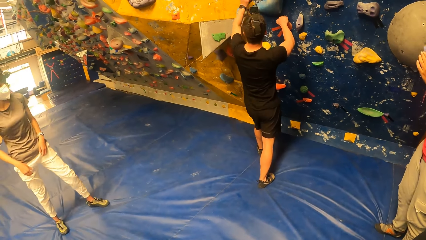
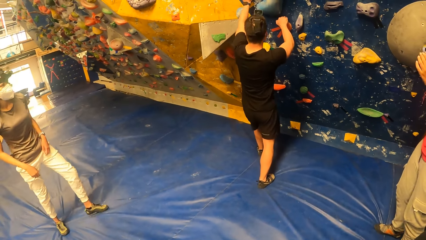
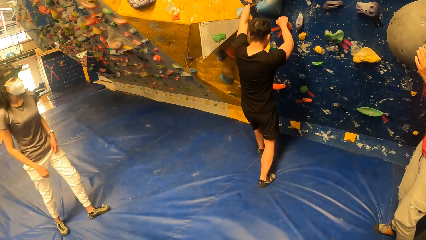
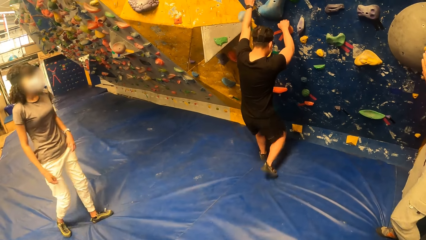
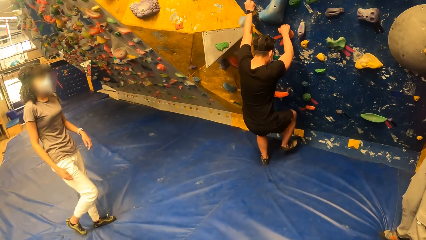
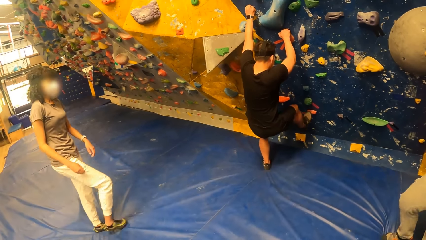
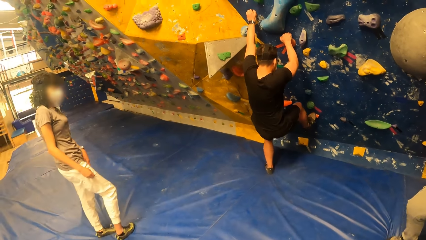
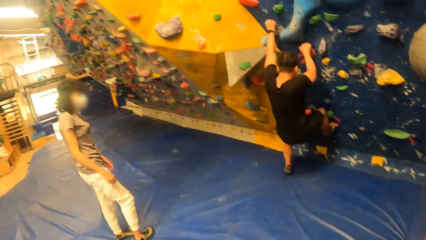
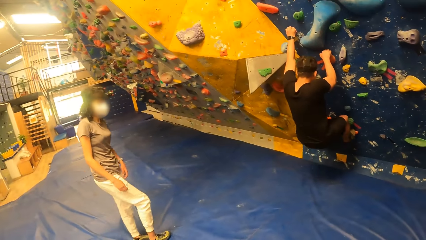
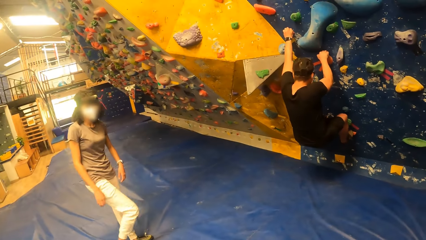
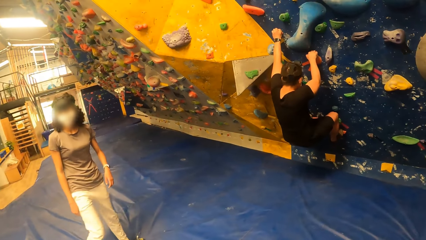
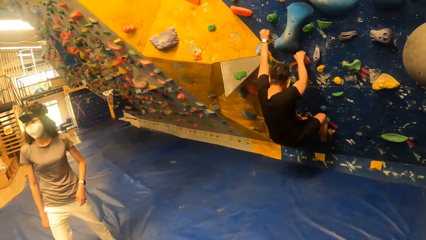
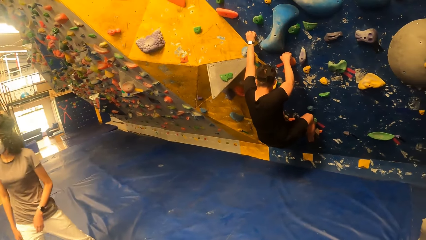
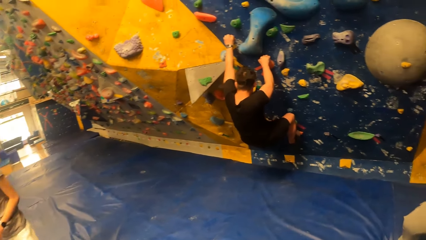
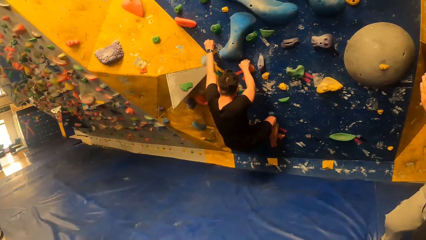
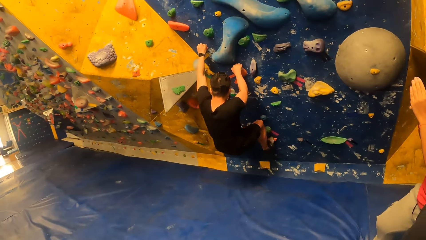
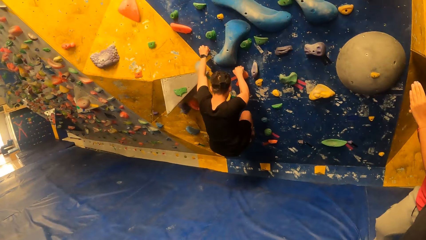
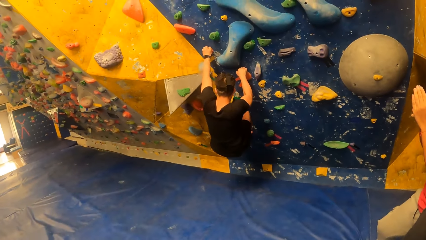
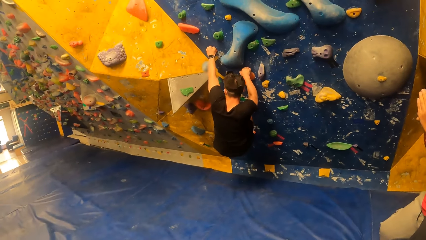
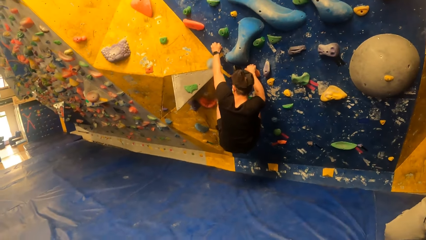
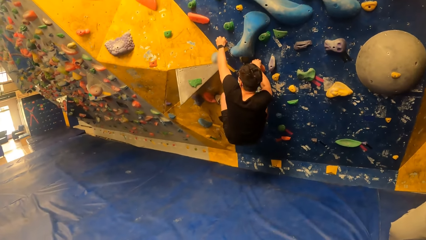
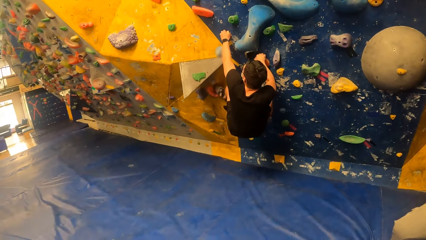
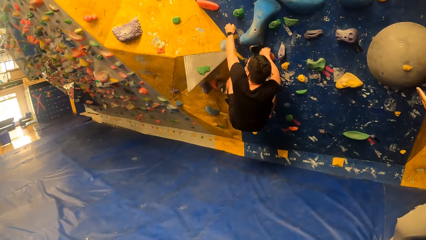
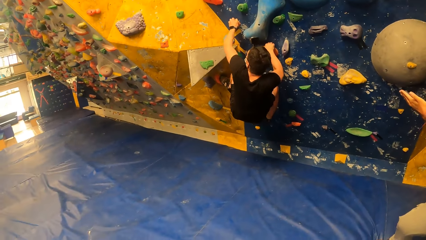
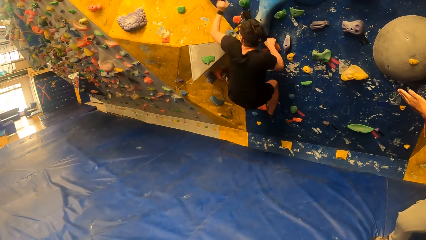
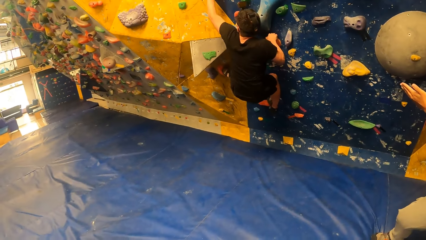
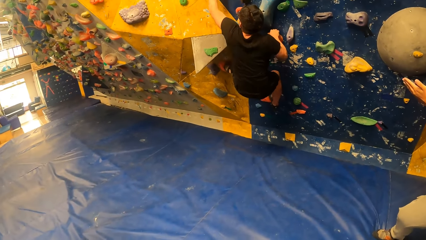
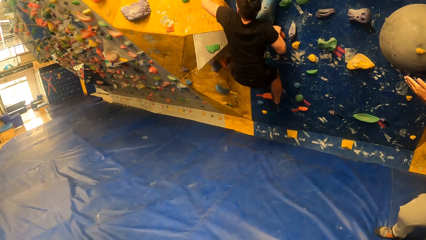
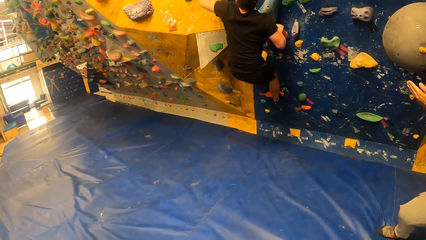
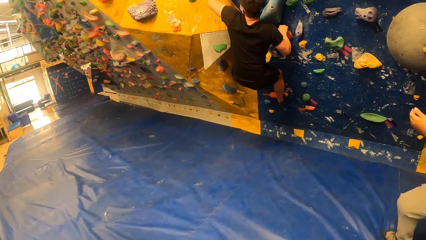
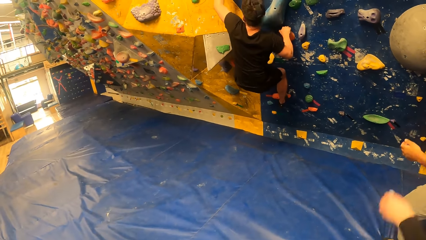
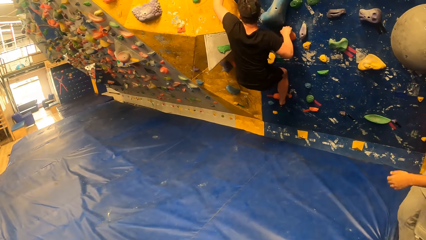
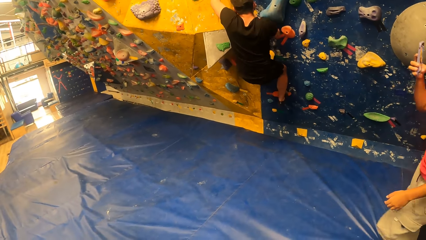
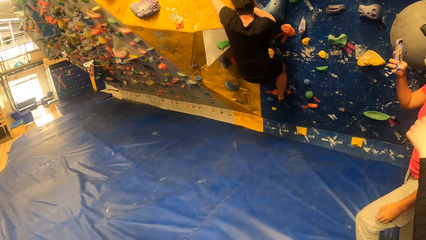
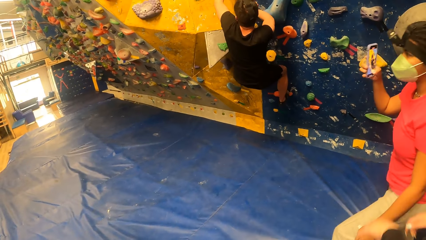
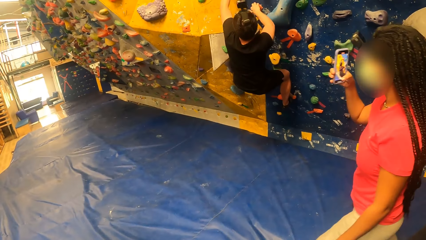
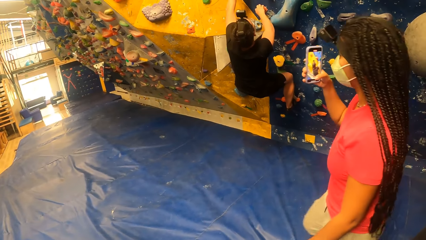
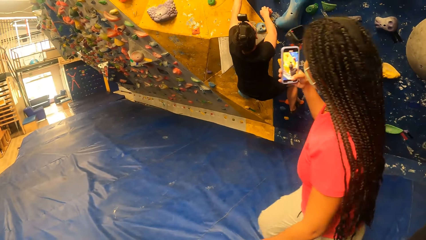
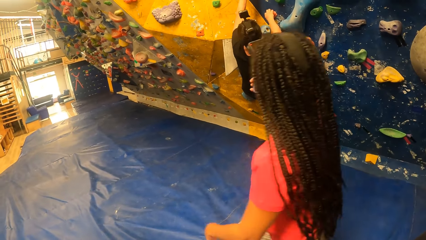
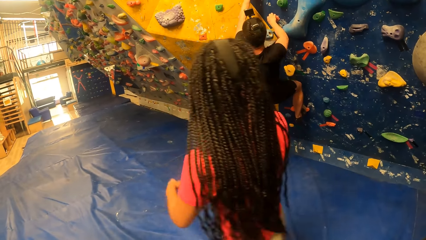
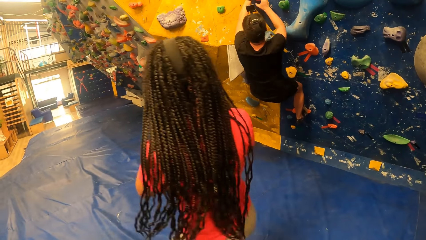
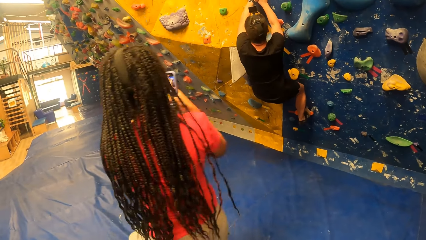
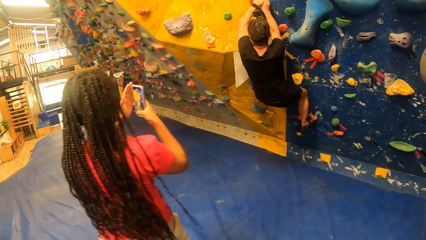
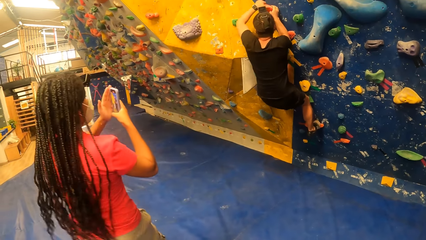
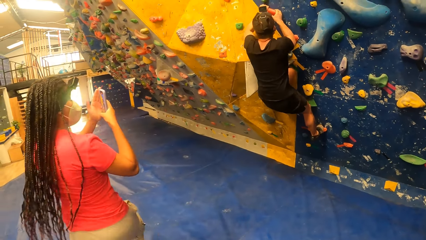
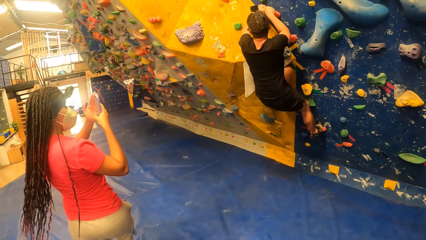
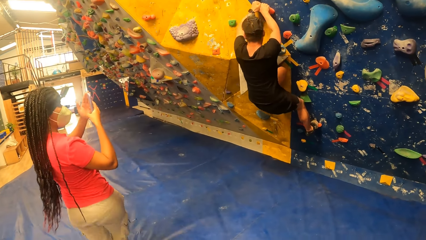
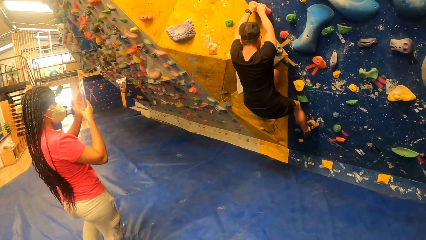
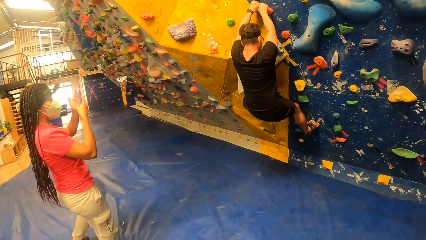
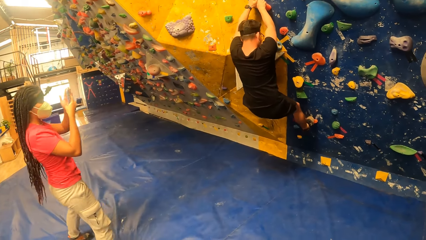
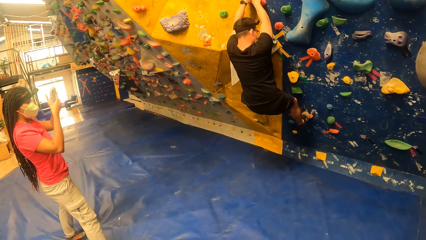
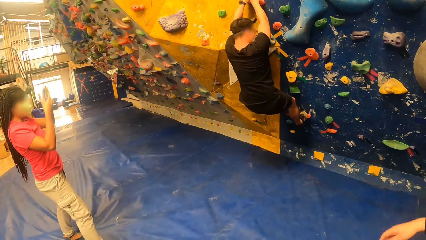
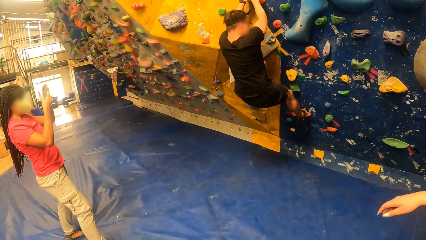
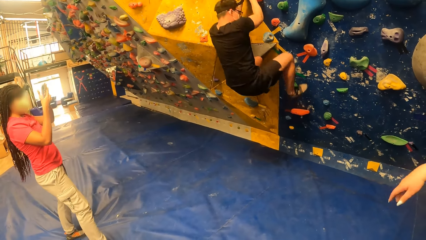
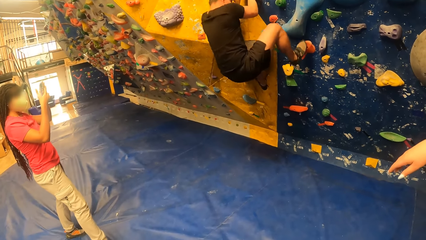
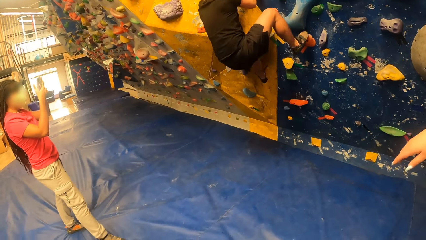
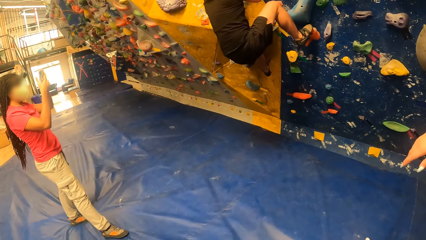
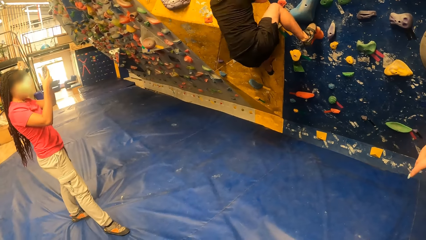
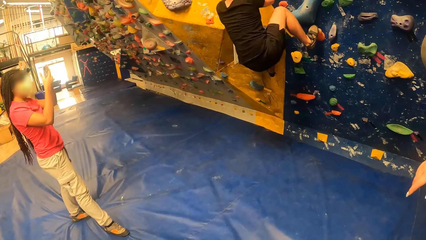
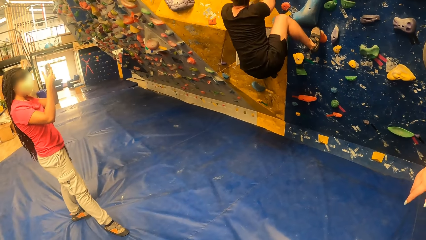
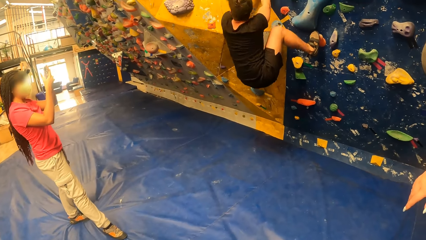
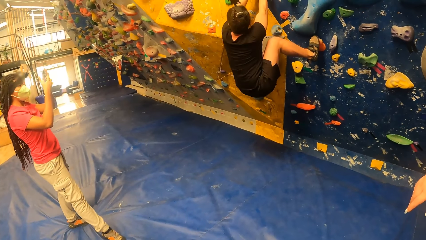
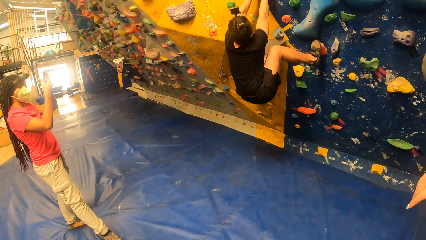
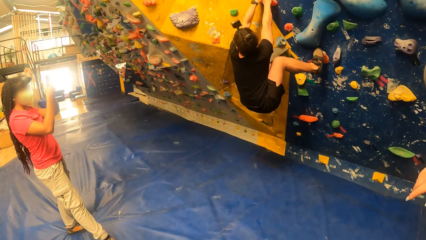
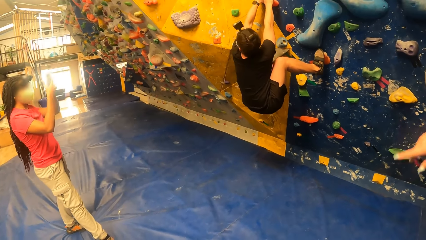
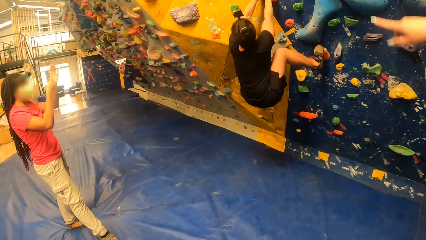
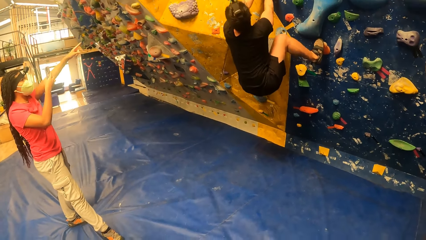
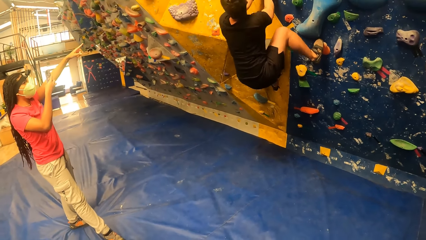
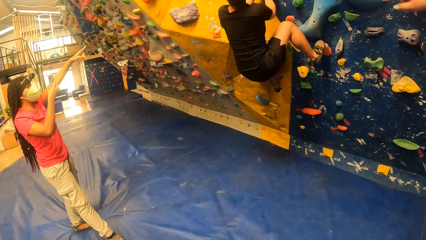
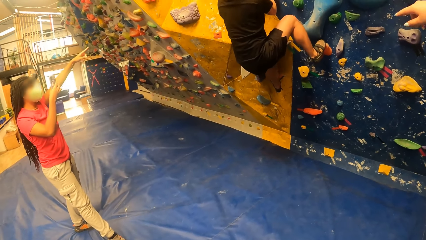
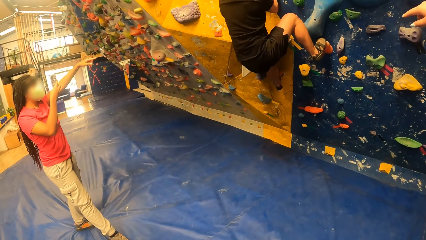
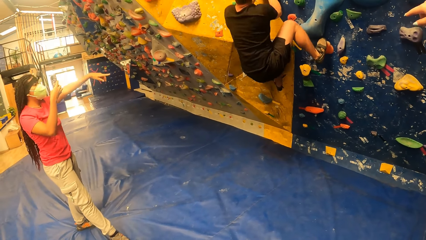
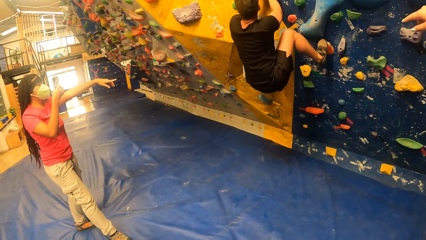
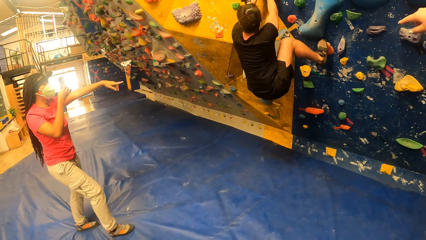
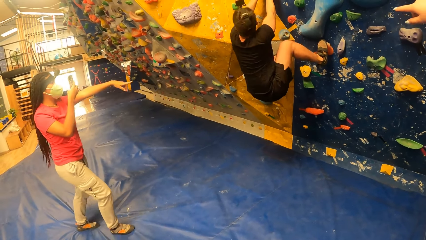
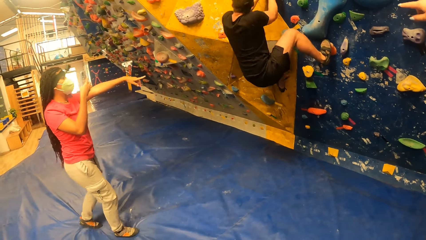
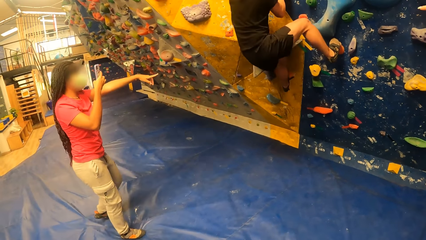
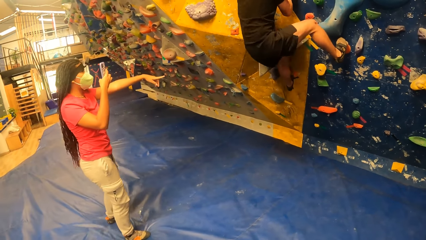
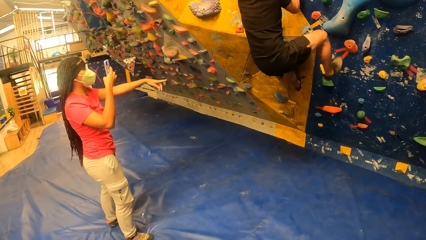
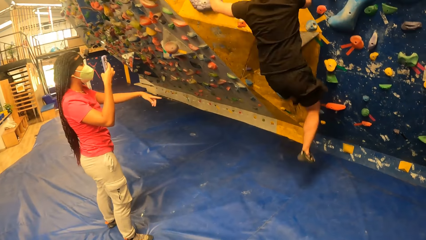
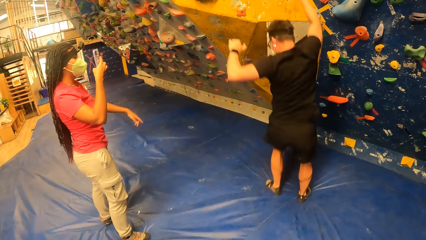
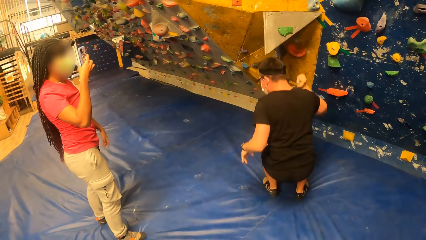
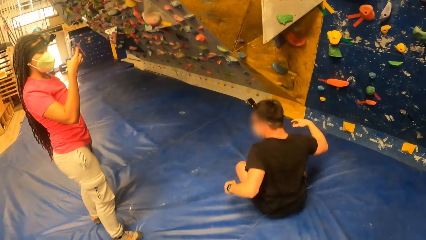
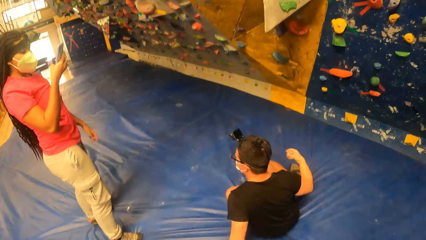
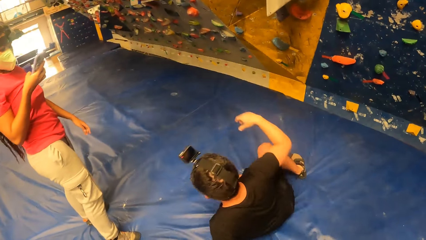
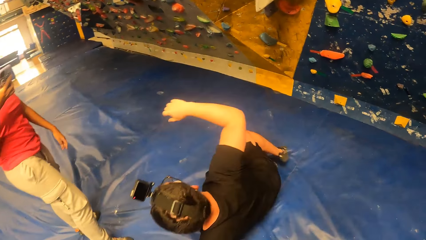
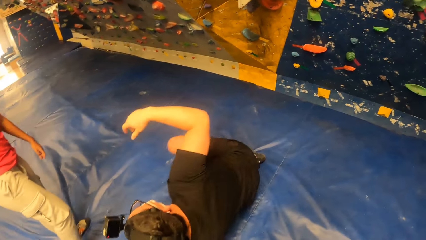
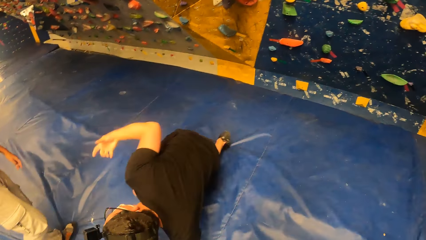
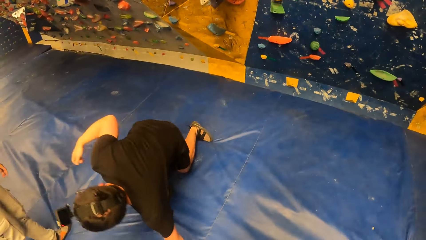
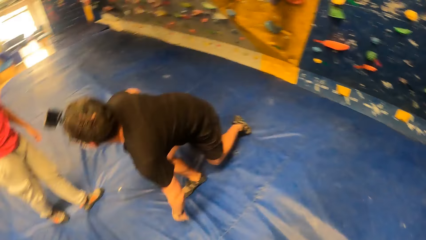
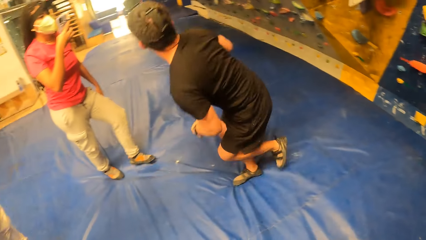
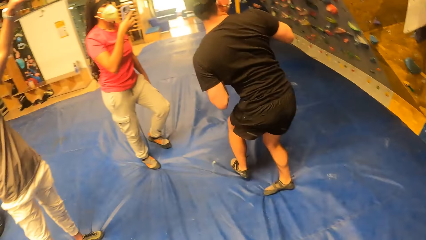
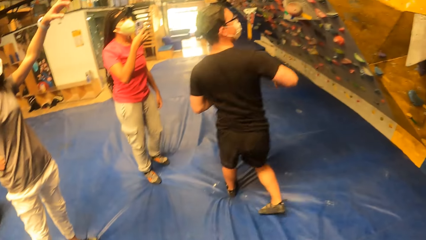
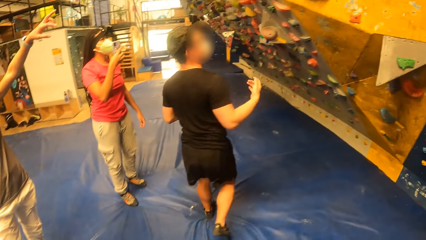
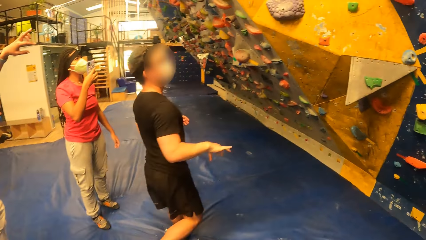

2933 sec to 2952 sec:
The man holds the step on the wall with his left hand. He climbs the wall. The woman makes a video with the phone in her right hand. She holds the phone with her two hands. The woman interacts with the man. The man jumps down from the wall.
